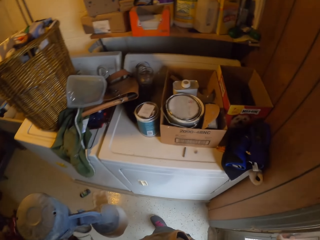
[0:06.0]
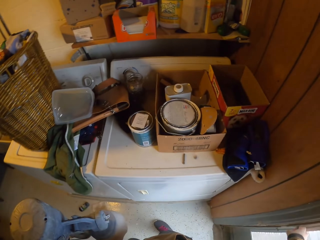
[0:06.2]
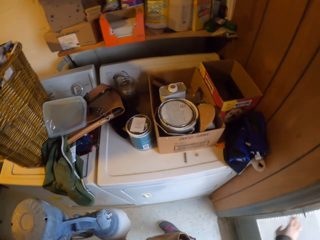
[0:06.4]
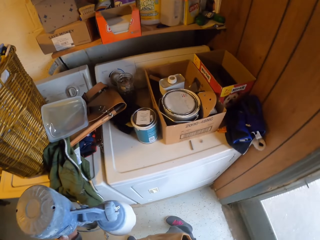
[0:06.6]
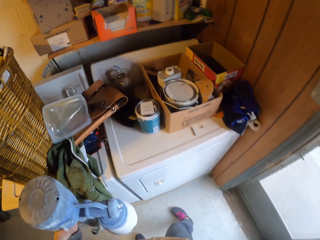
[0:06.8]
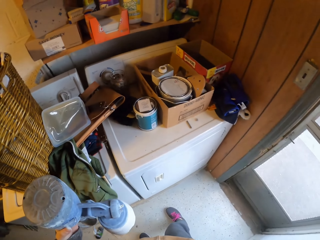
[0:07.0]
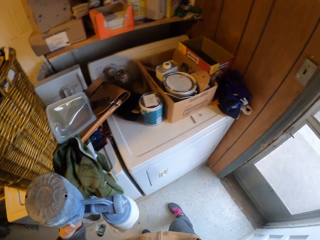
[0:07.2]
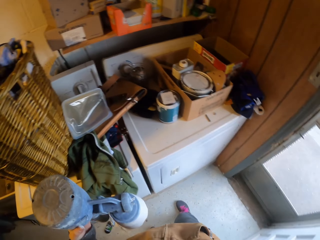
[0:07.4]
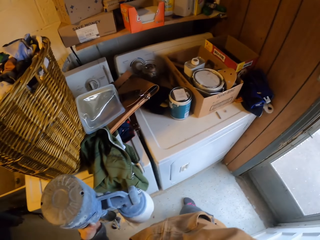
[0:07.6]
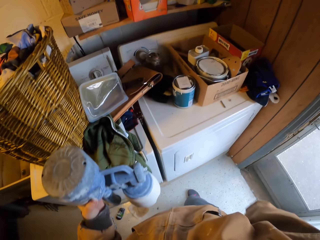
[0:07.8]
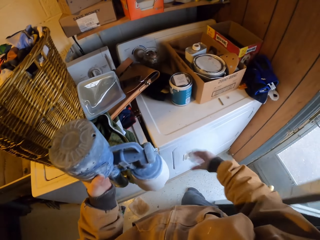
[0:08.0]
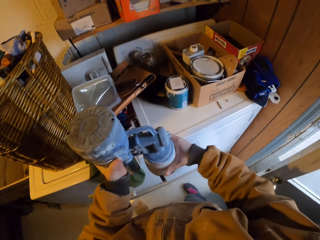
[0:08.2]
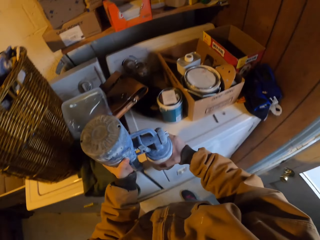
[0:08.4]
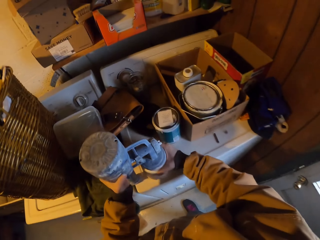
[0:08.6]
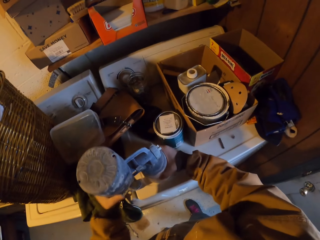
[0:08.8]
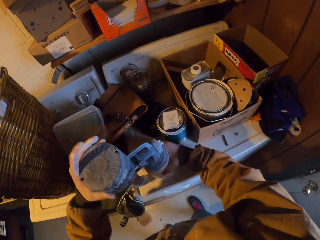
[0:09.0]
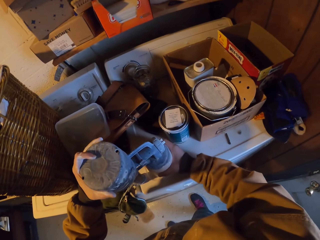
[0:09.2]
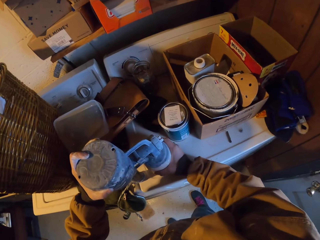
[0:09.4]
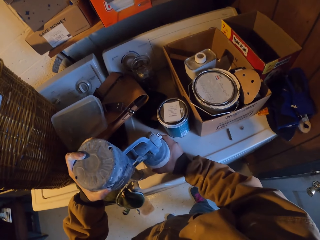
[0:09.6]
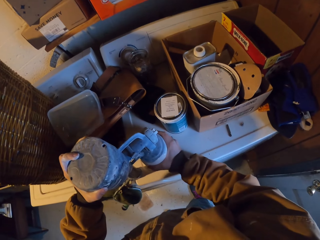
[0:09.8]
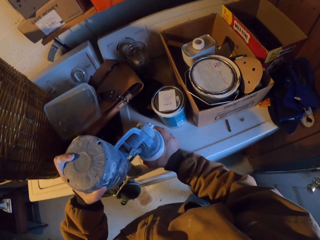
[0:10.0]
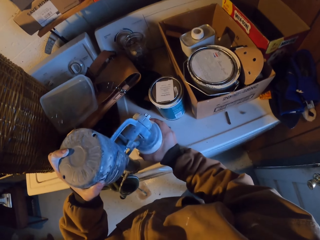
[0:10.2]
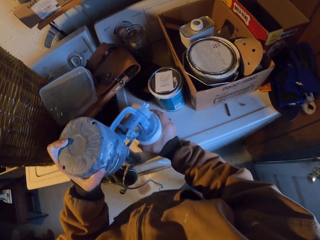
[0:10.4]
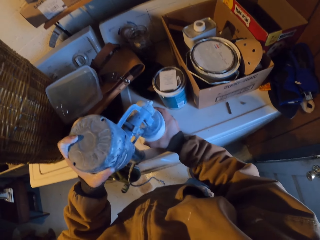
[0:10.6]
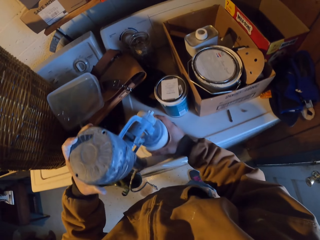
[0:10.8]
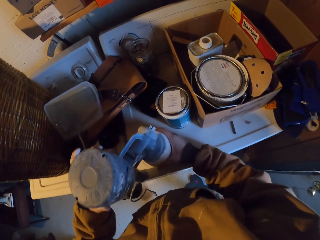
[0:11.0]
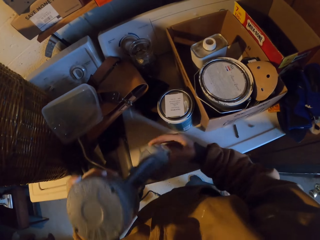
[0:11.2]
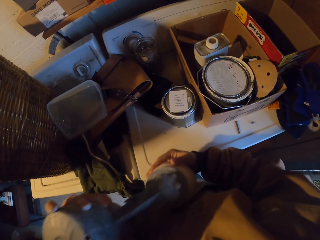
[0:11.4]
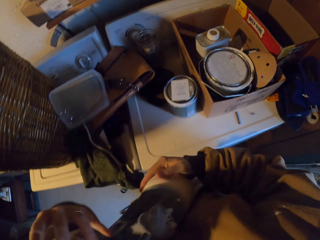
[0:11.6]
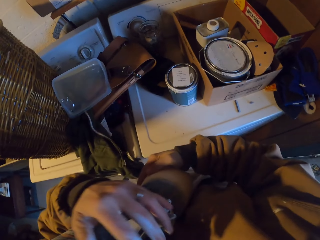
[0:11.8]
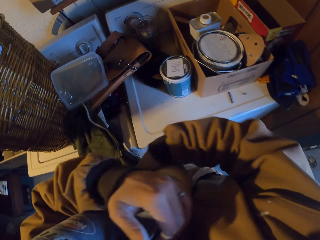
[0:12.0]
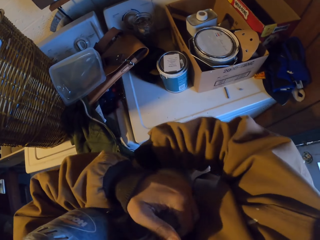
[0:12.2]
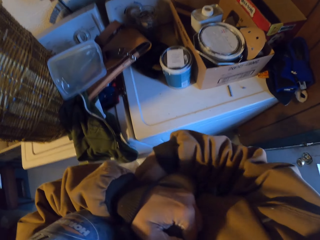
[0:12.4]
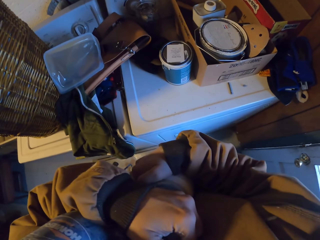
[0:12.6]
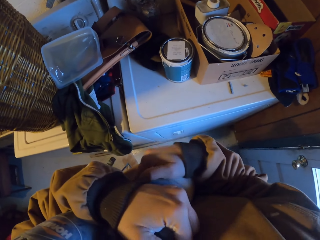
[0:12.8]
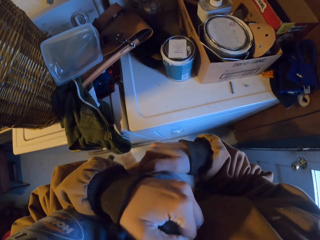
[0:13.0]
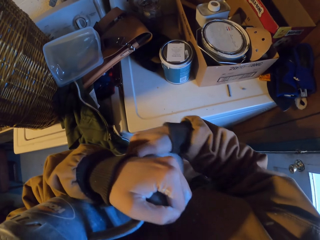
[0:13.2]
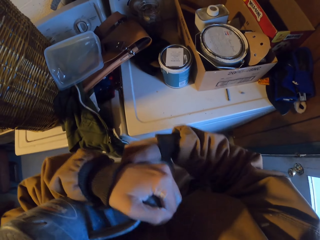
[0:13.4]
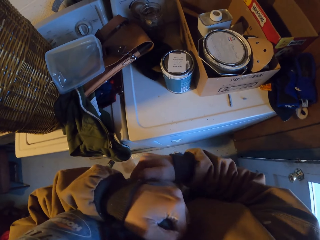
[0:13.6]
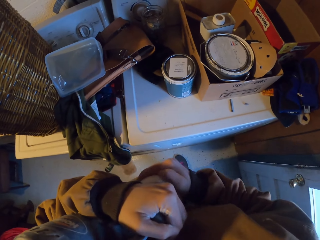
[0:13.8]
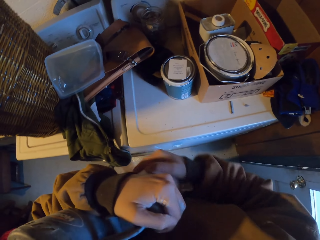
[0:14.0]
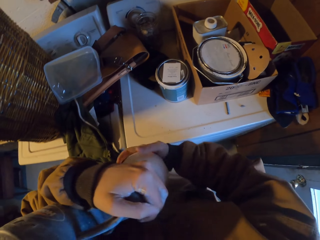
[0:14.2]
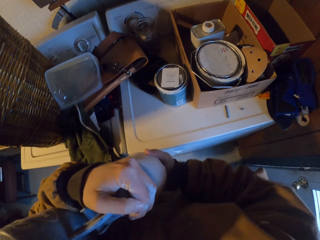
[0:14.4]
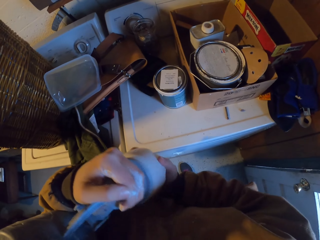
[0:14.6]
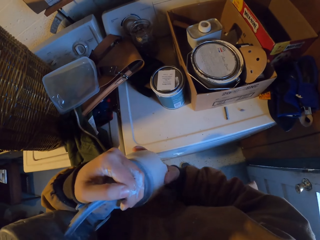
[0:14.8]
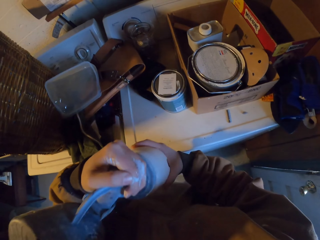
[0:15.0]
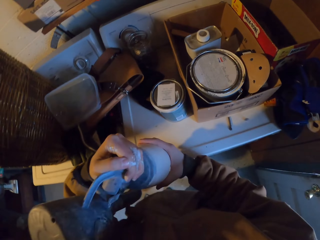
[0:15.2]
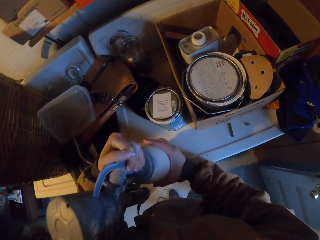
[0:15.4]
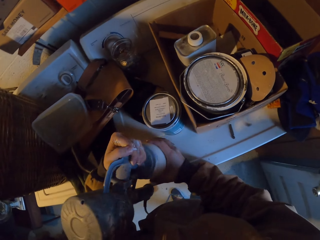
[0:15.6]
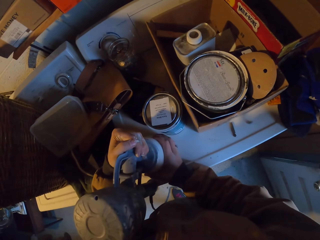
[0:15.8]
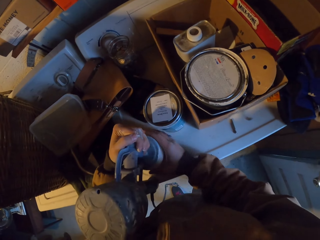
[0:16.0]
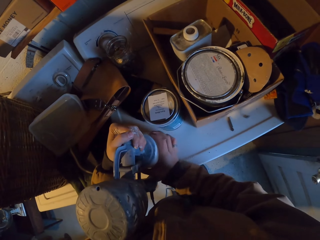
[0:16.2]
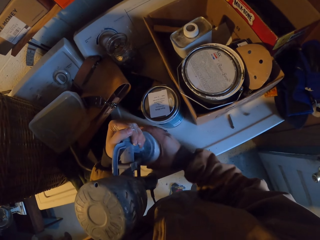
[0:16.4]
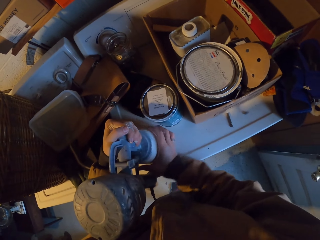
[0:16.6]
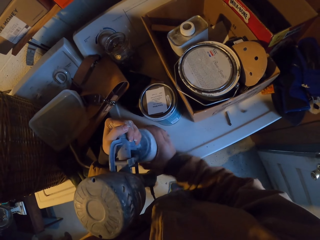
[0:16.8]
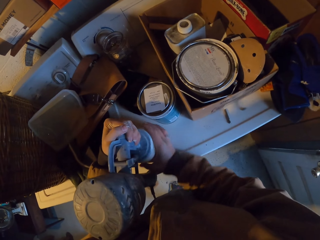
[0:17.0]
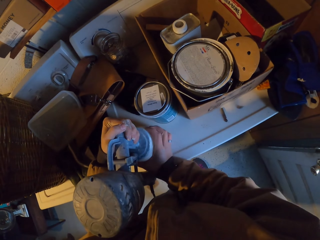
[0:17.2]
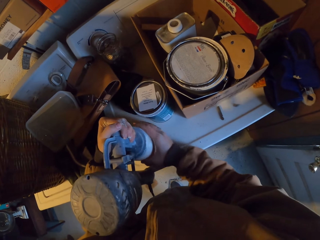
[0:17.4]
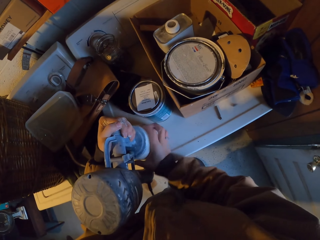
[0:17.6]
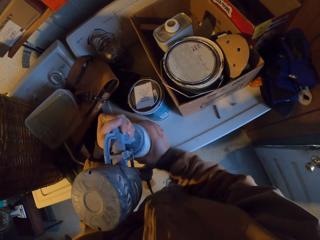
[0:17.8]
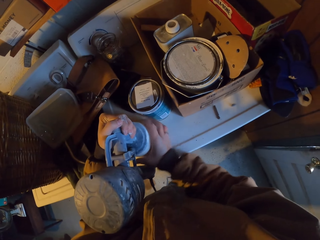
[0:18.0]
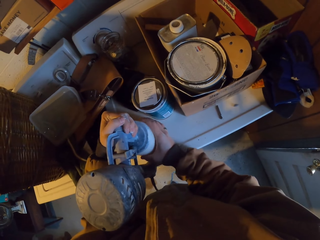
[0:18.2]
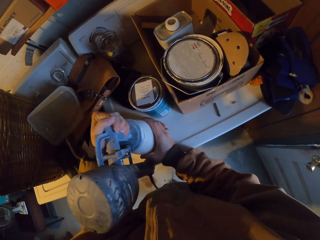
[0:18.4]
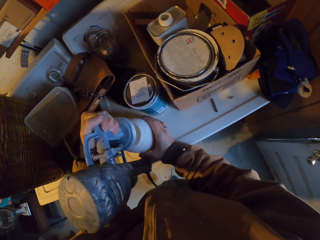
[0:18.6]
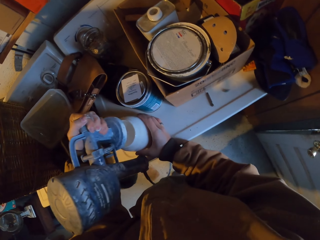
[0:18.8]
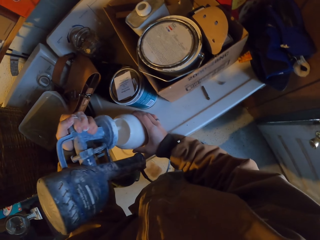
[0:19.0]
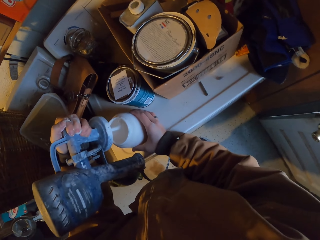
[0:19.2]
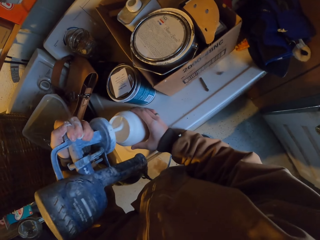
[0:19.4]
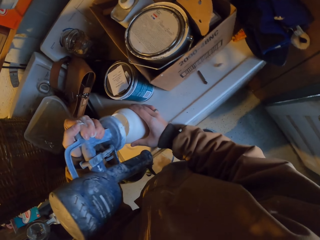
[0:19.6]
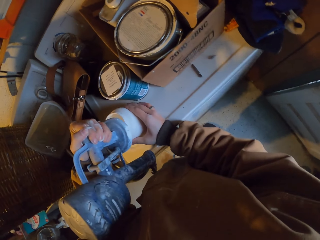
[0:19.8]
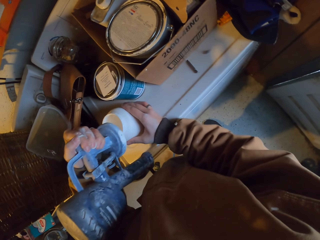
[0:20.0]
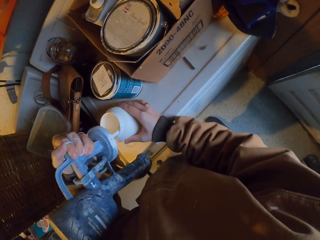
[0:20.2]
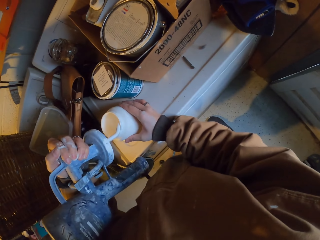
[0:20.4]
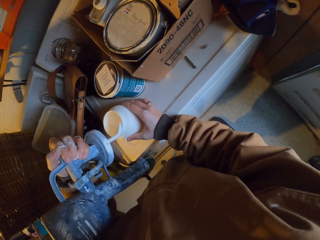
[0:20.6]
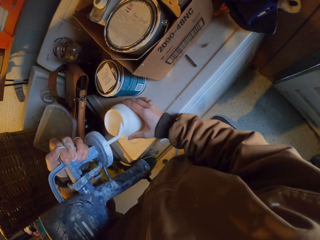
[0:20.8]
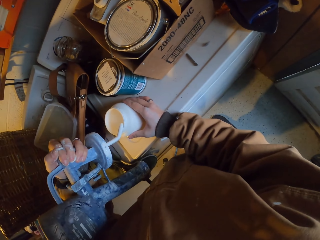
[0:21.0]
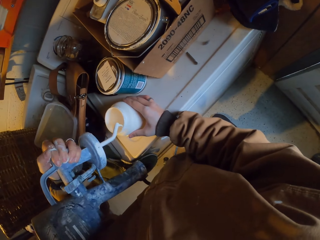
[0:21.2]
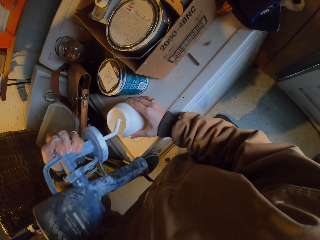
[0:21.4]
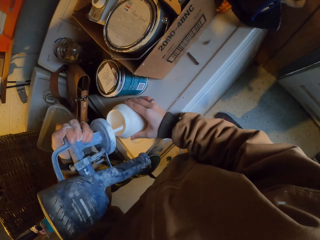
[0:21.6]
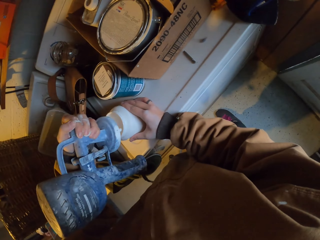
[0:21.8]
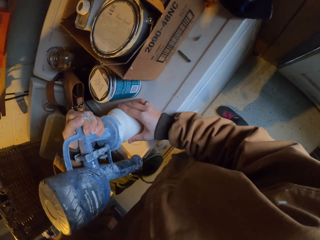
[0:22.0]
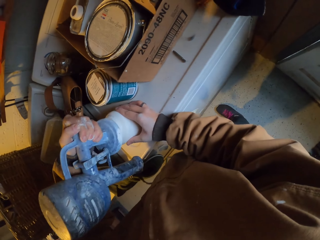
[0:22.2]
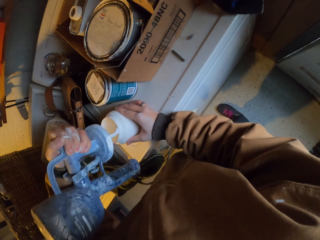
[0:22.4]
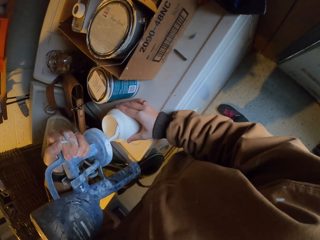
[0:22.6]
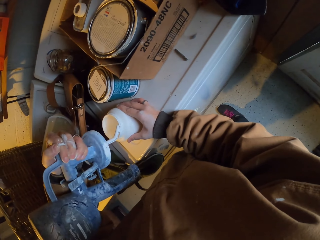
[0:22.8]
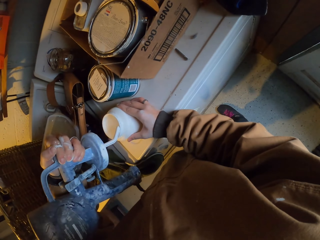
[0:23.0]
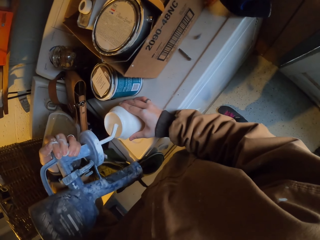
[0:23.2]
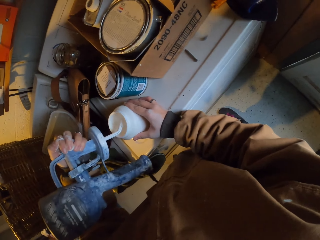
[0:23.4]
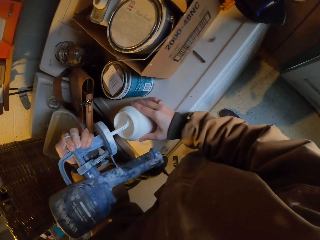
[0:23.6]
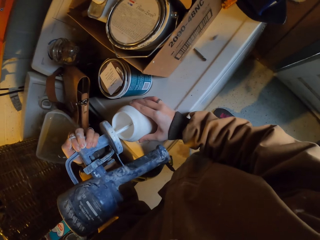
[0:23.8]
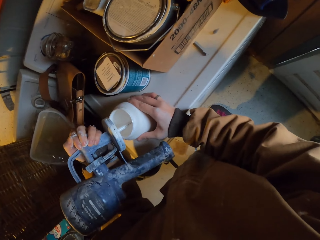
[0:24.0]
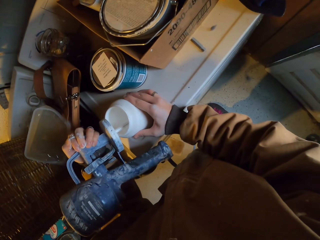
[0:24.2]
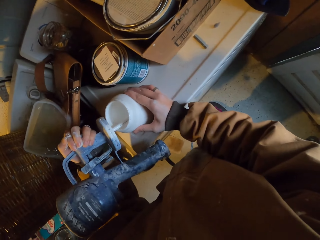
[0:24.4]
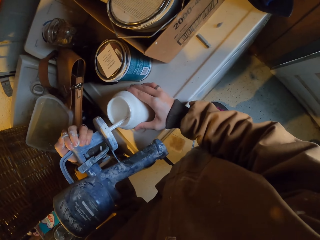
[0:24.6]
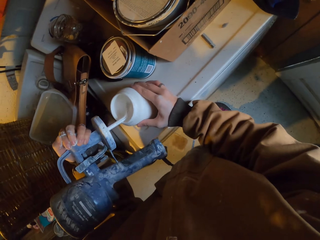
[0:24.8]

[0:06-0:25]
The camera wearer walks into the house. They put something on a cooker. They open something. They open something. They pour the paint.

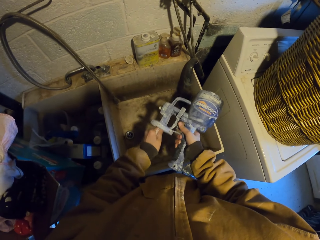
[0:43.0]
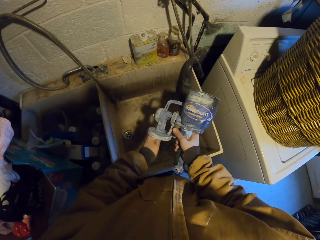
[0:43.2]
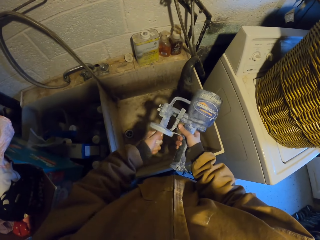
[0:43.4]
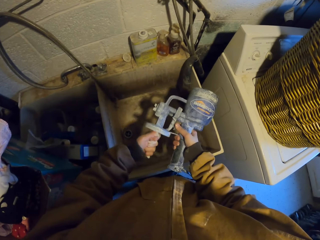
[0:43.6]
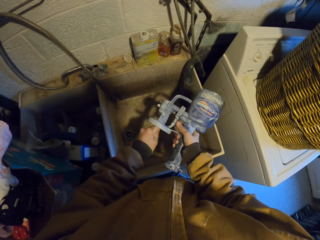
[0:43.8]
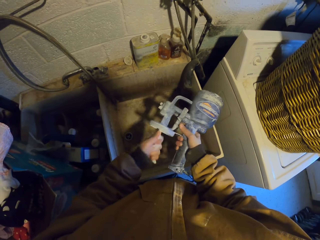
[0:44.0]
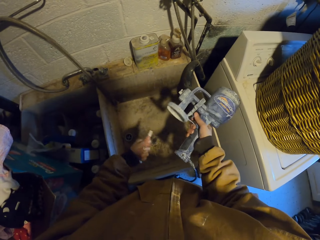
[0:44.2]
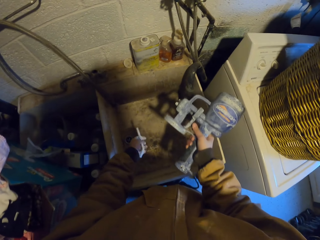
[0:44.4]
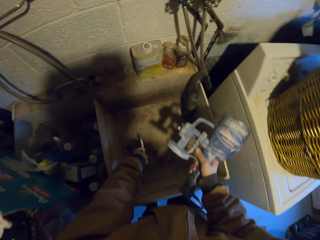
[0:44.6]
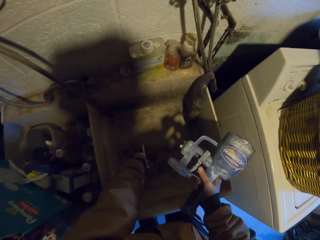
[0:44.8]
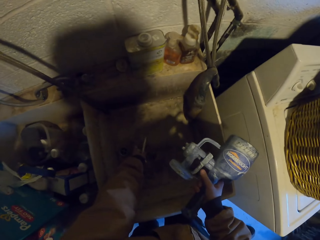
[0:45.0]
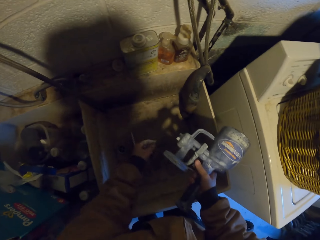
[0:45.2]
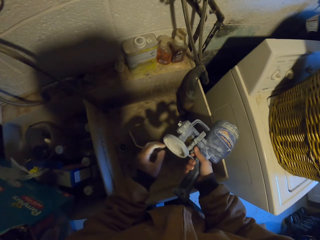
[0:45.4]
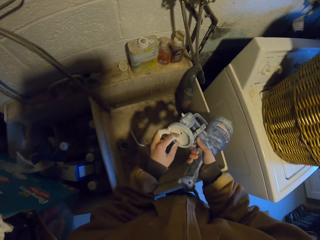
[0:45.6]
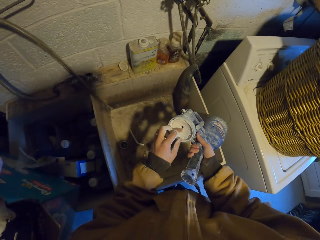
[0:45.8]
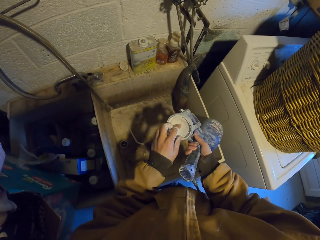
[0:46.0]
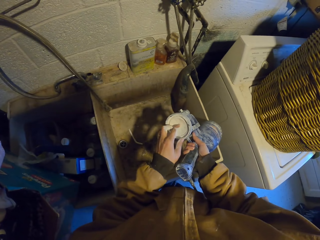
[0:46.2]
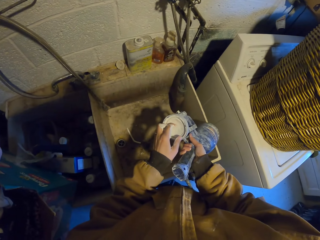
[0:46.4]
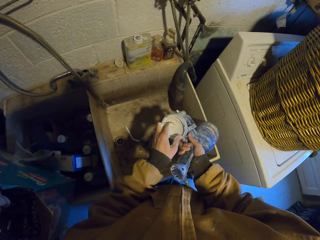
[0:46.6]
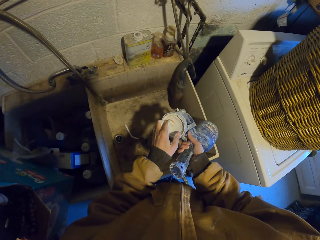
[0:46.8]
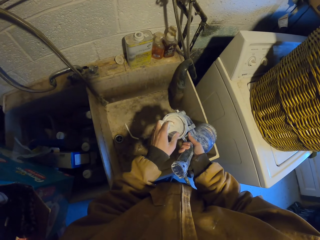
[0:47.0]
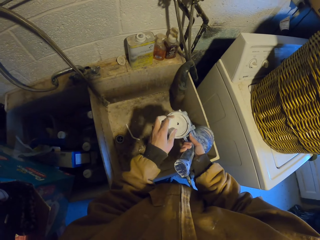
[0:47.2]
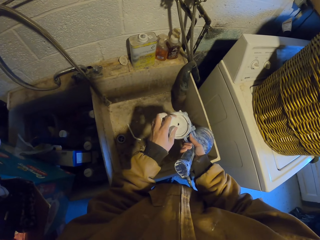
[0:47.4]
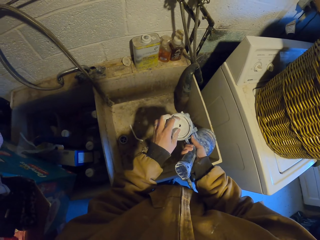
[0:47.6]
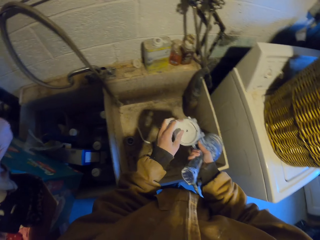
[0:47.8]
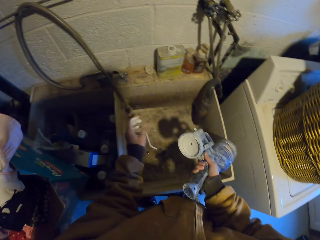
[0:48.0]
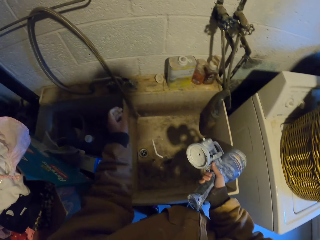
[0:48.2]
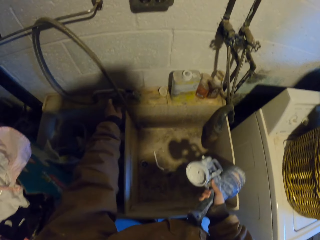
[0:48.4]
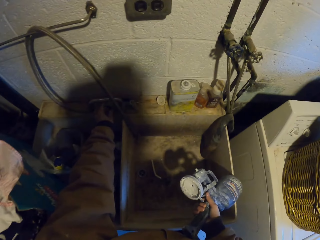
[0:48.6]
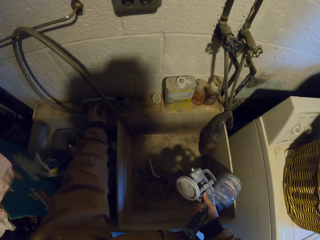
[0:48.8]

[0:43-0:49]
The camera wearer removes a pipe from something. They put the pipe in the sink.
